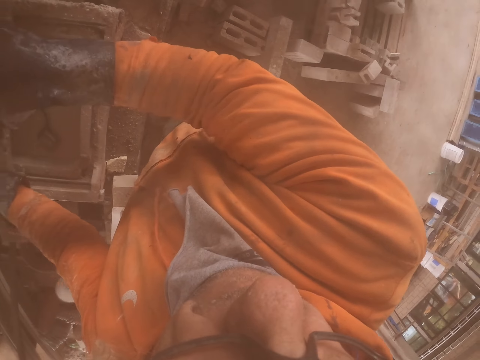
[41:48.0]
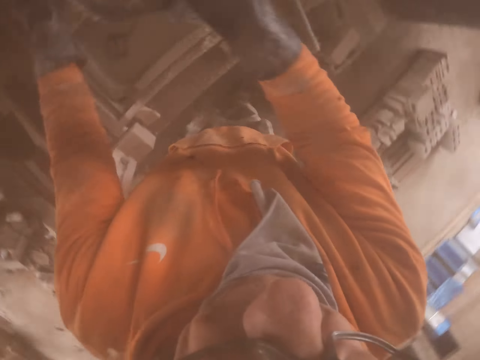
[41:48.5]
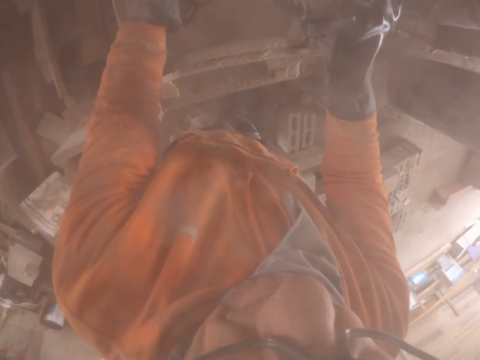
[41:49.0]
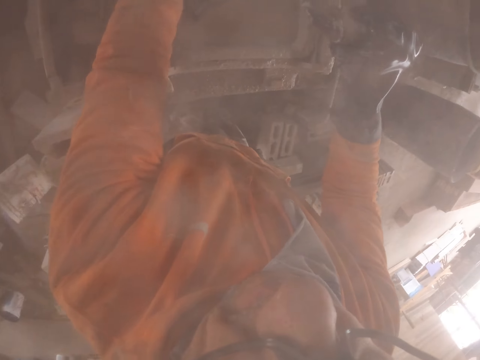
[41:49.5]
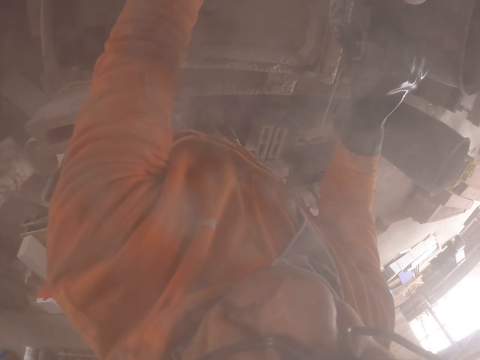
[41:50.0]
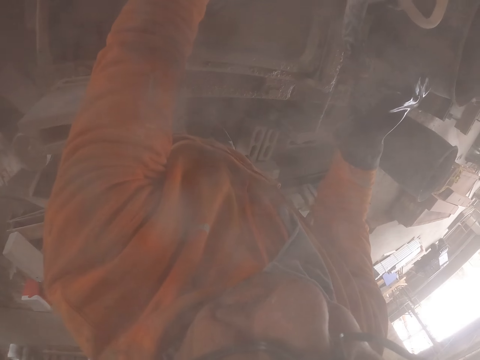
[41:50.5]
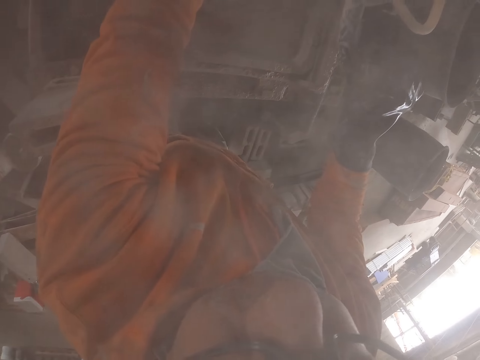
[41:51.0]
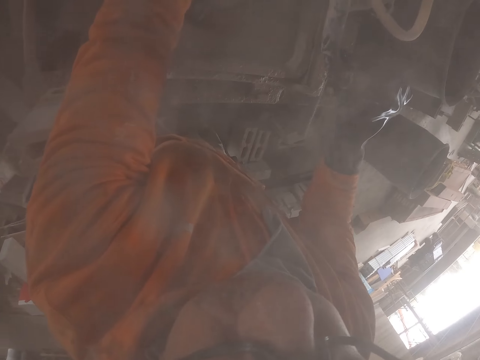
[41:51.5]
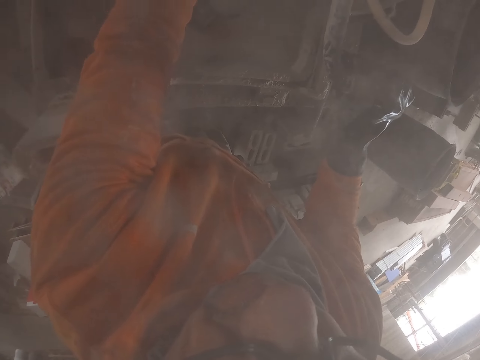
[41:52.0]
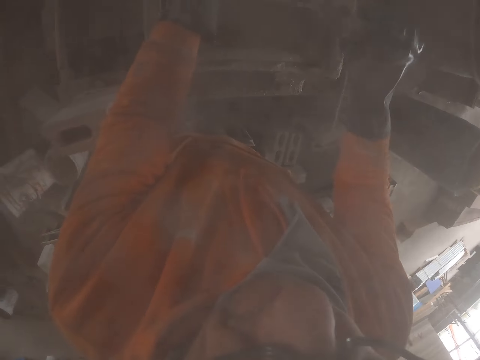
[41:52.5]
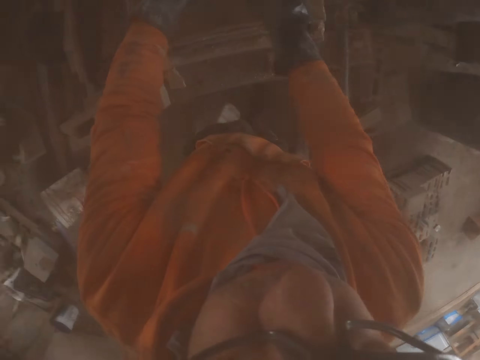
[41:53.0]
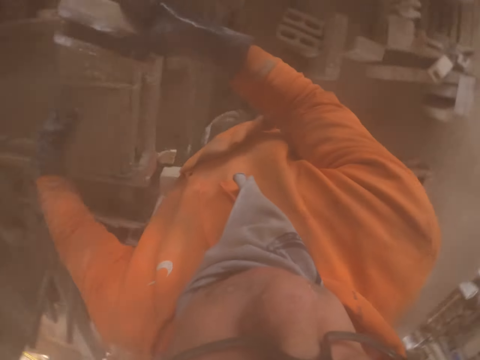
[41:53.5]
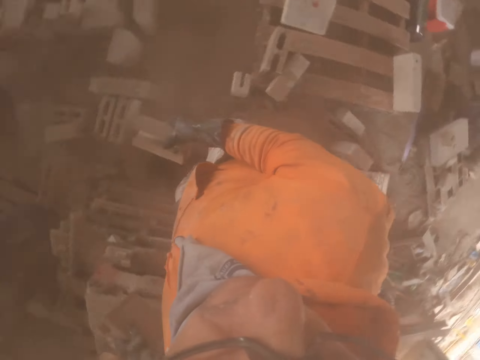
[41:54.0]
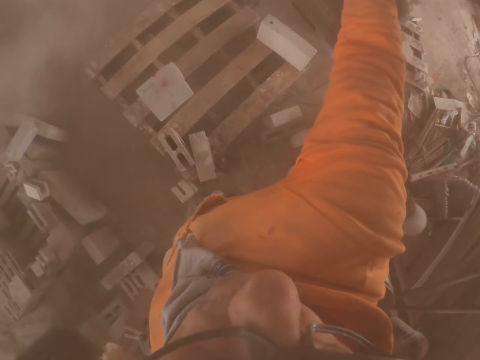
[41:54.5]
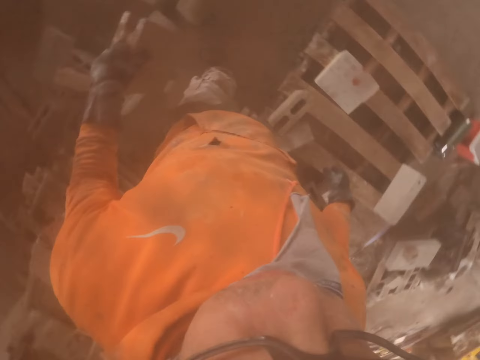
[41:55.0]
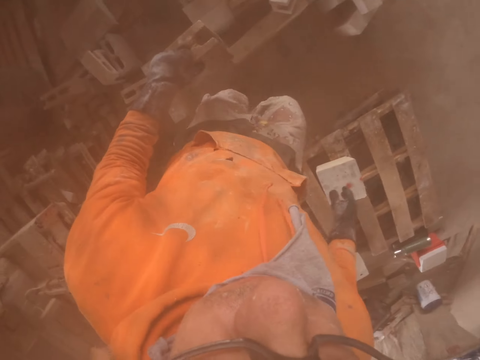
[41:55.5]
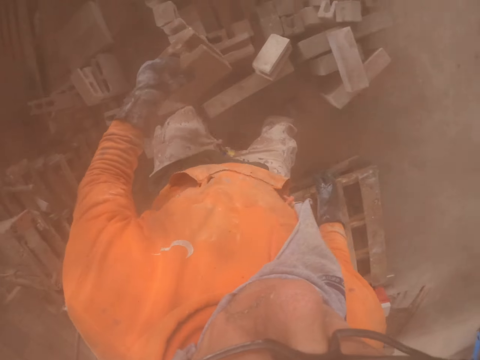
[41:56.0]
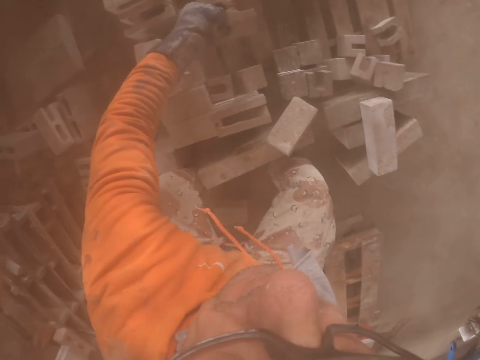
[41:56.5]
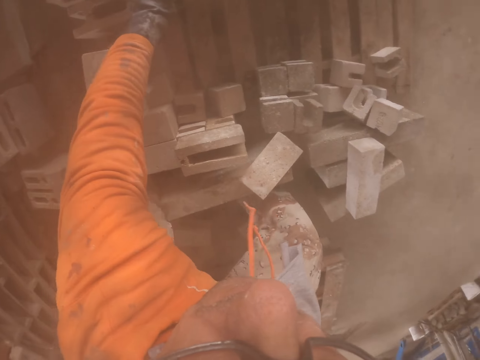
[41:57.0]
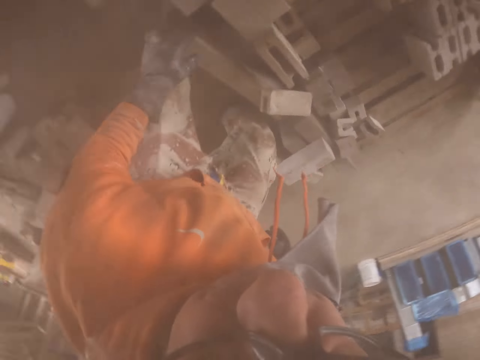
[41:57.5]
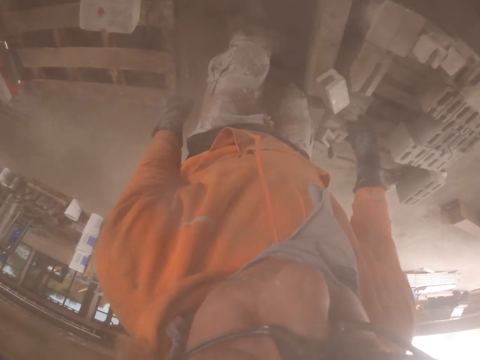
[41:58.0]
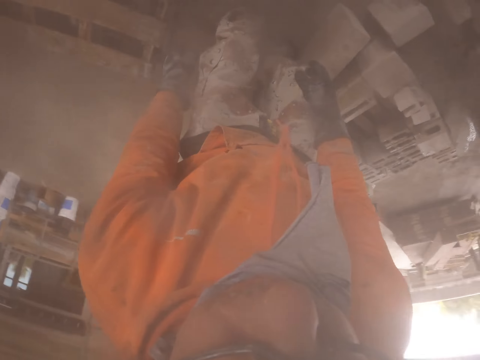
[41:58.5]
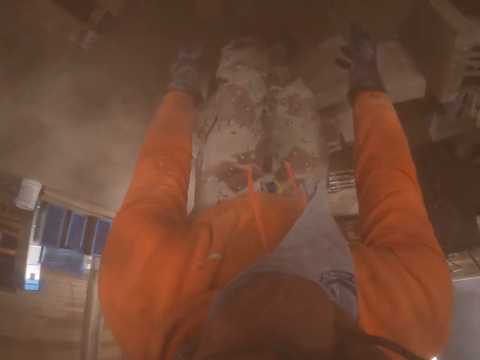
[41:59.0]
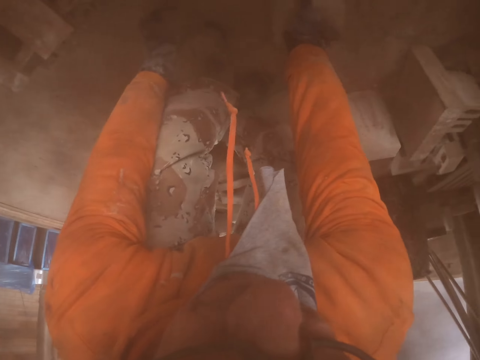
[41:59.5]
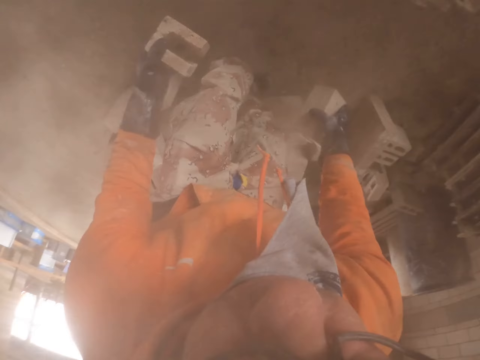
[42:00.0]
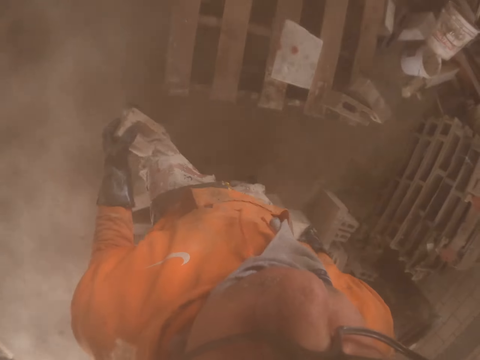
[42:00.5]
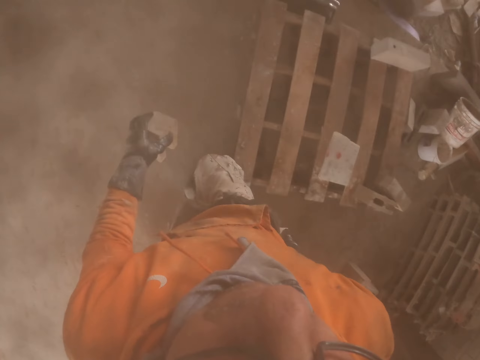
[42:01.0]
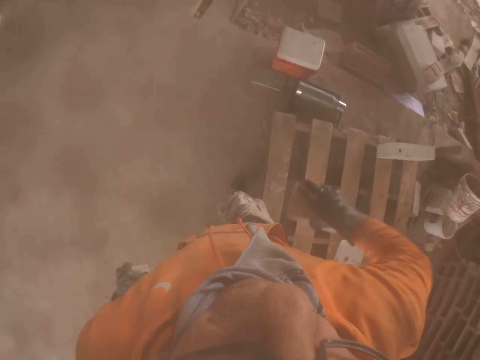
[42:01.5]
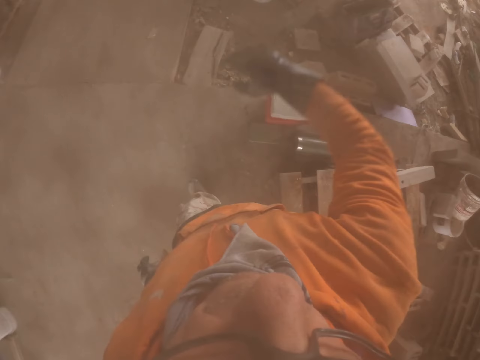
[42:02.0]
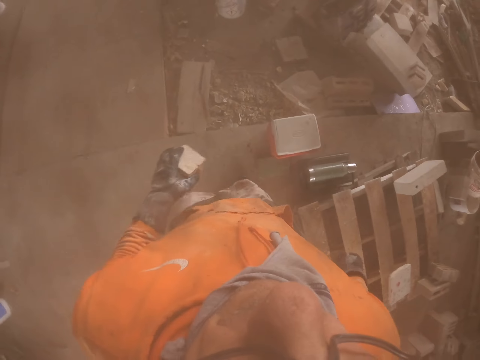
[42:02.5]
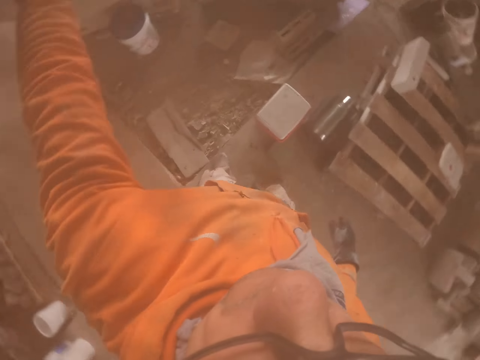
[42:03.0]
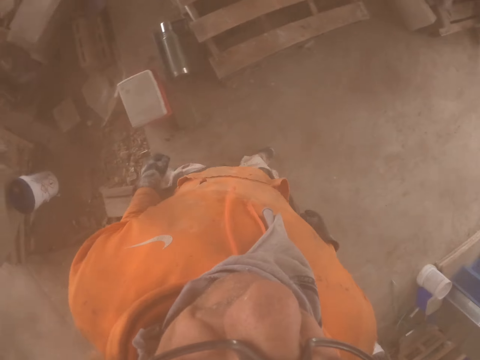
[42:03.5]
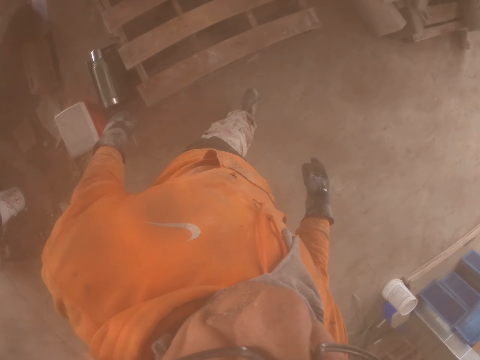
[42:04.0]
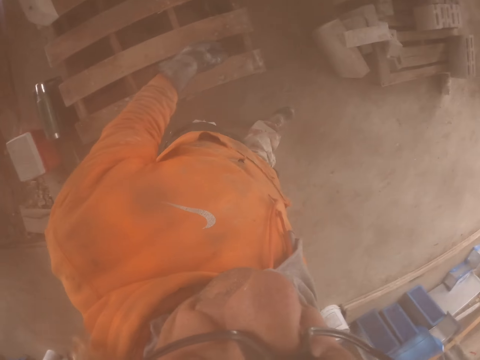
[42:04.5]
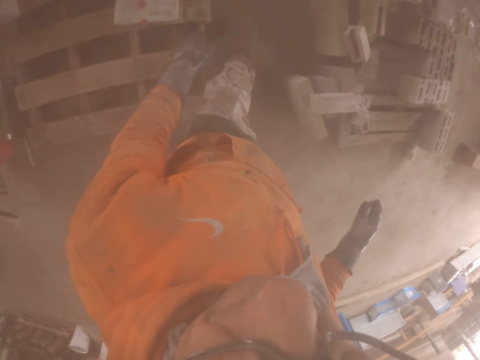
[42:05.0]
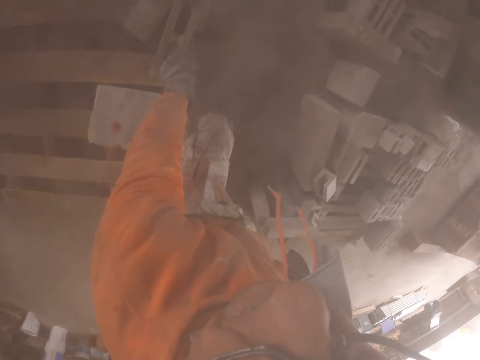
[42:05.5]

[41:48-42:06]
The camera wearer throws the brick. They put the brick down. They pick up the brick. They throw the brick.

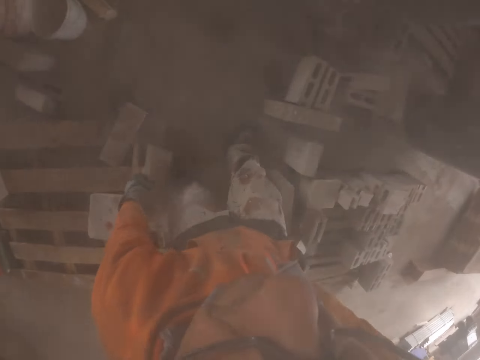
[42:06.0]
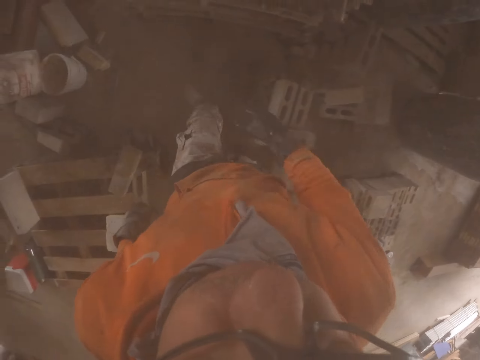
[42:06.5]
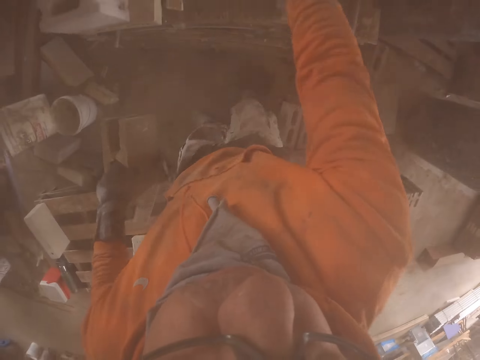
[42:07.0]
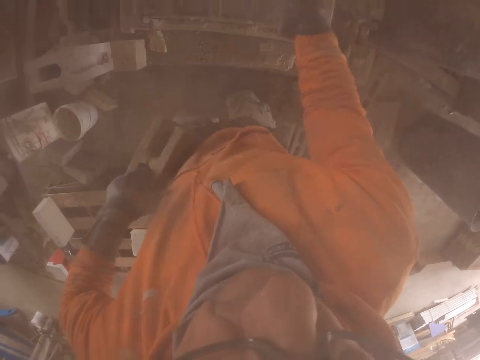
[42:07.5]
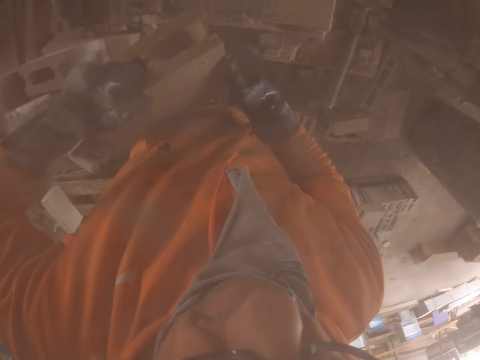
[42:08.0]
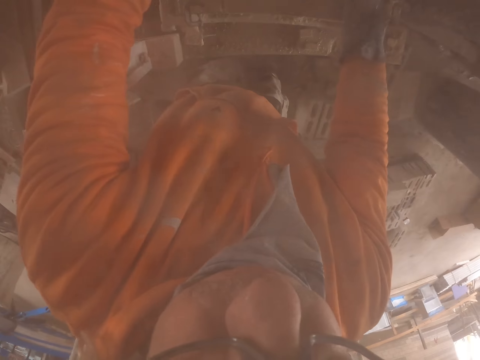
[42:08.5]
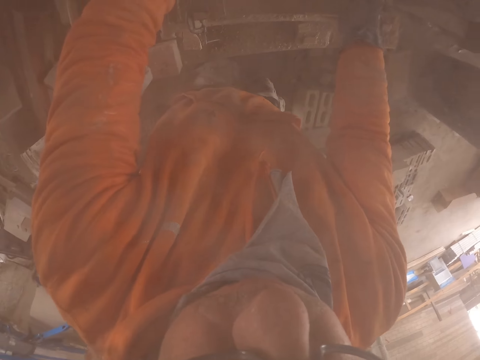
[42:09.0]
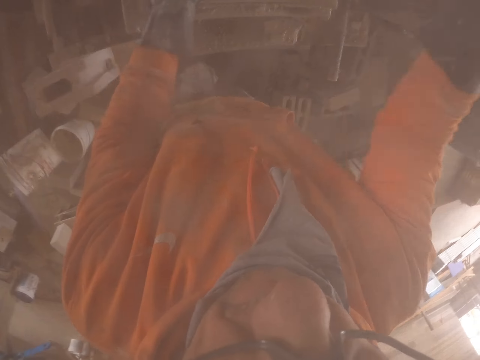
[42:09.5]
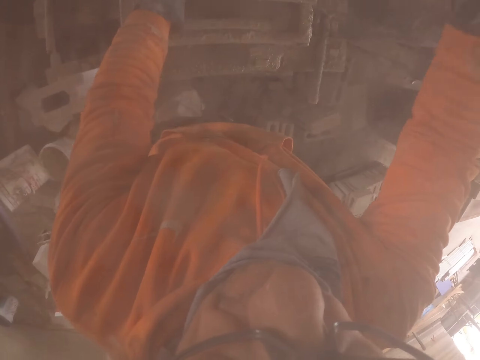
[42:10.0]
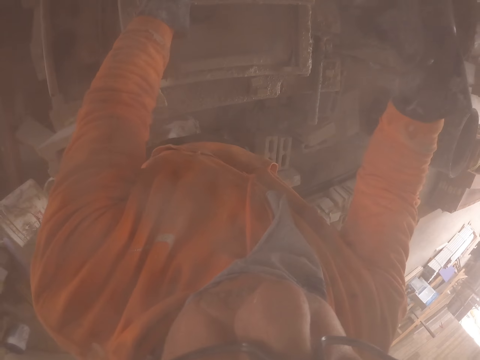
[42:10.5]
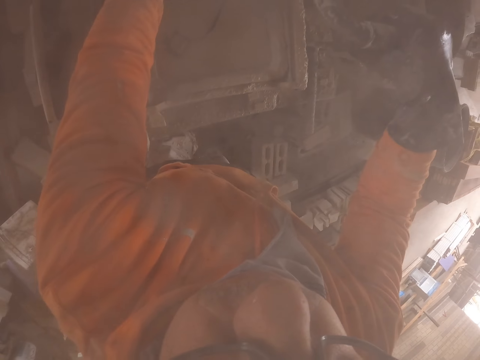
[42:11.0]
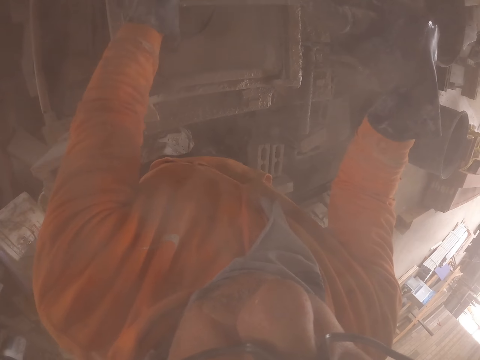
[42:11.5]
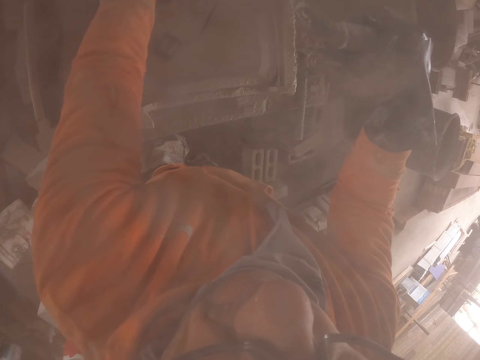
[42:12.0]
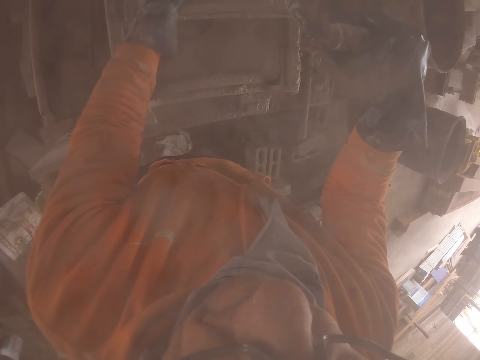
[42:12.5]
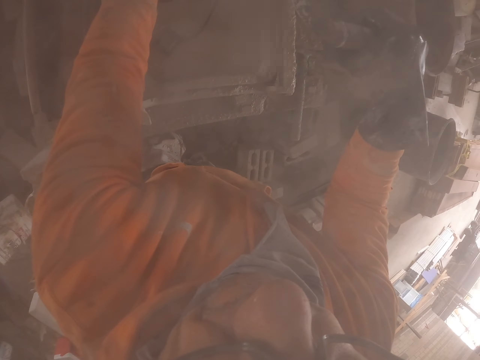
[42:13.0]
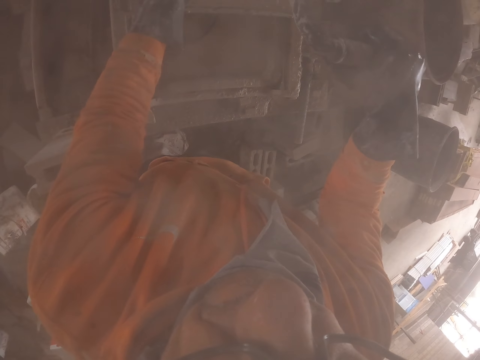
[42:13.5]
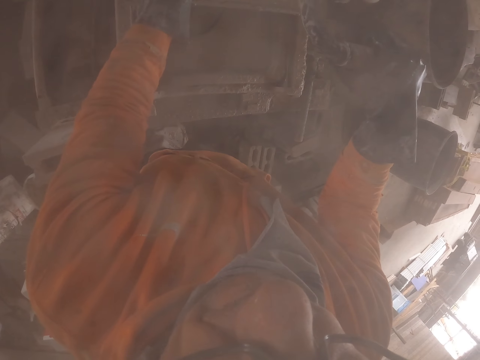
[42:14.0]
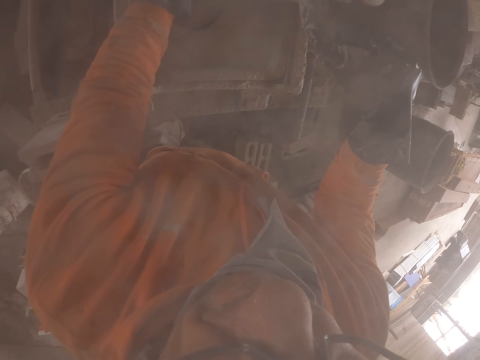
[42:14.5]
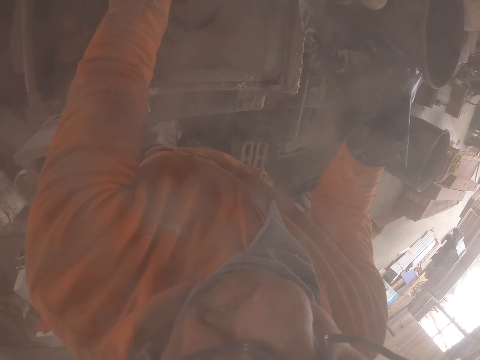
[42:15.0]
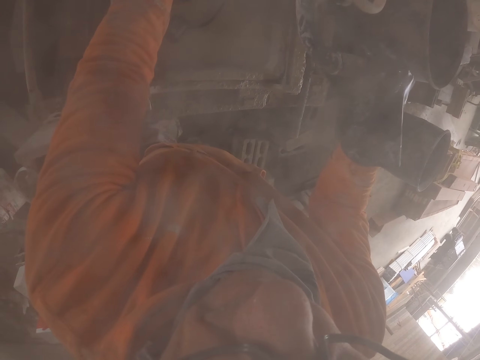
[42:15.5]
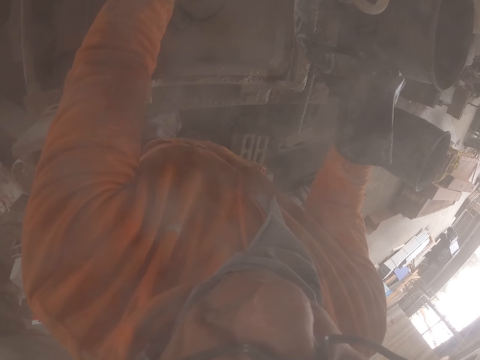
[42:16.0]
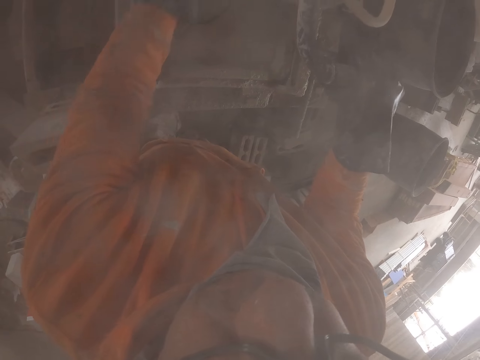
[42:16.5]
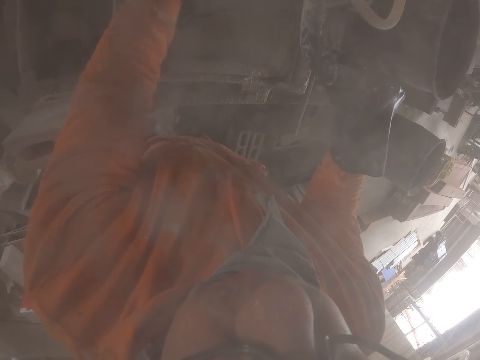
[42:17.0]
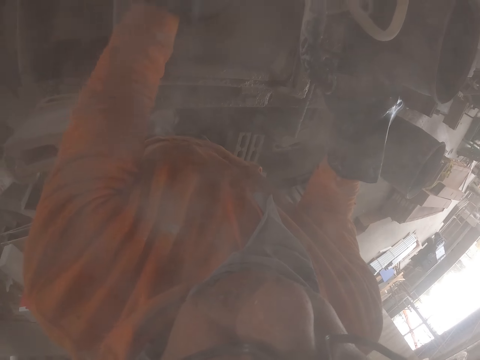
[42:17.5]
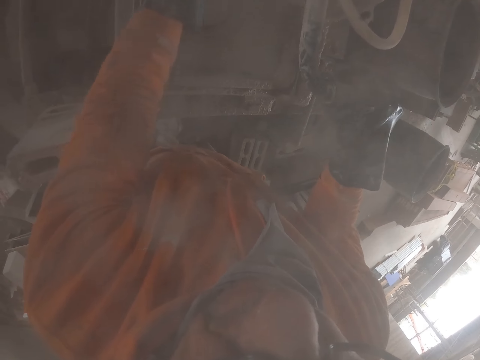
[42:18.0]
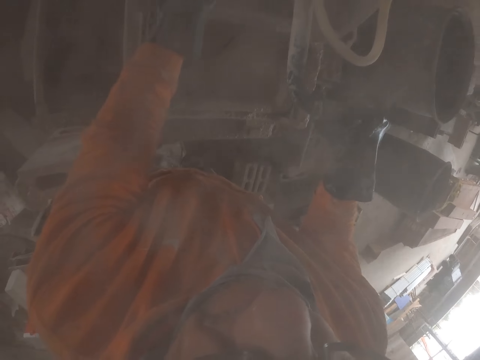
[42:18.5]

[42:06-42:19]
The camera wearer puts the brick in the cutting machine. They cut the brick with the brick cutting machine.
